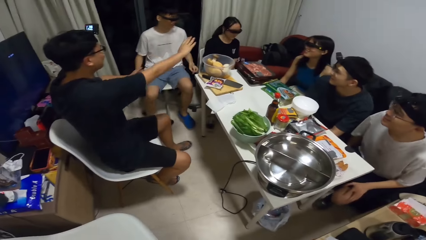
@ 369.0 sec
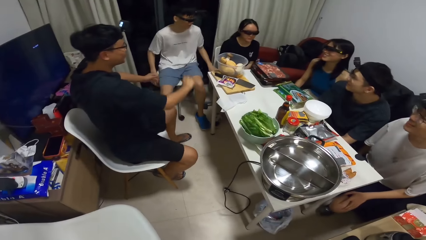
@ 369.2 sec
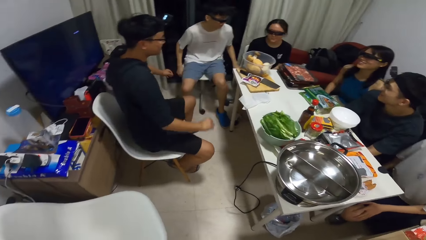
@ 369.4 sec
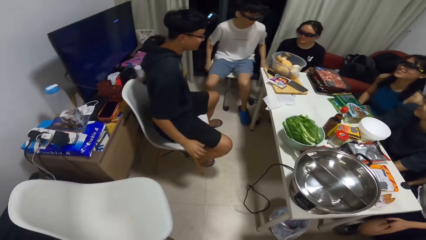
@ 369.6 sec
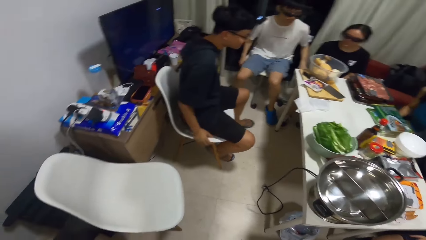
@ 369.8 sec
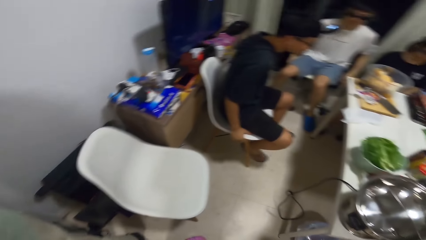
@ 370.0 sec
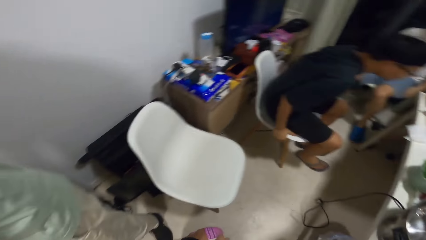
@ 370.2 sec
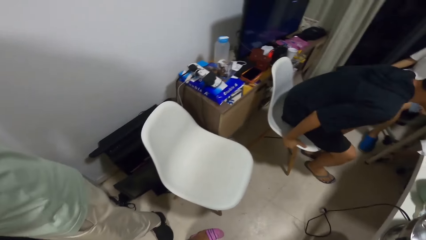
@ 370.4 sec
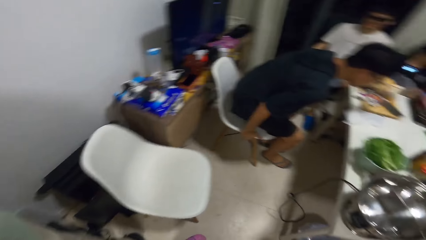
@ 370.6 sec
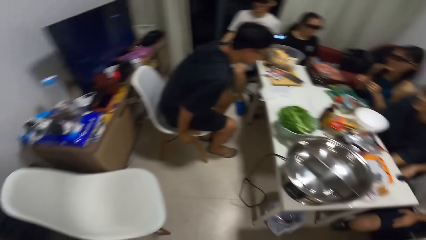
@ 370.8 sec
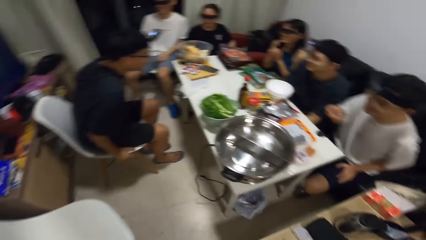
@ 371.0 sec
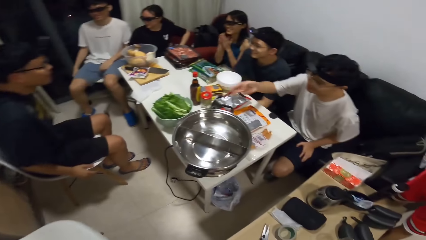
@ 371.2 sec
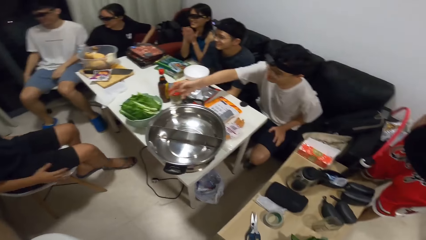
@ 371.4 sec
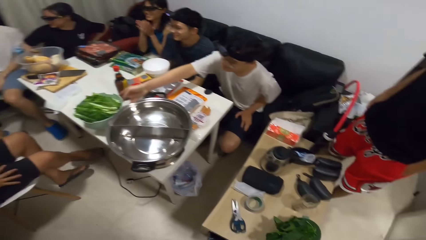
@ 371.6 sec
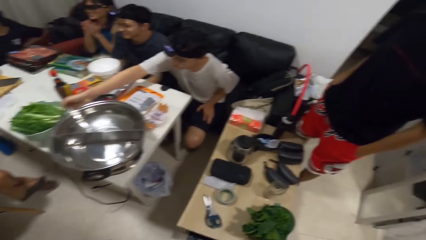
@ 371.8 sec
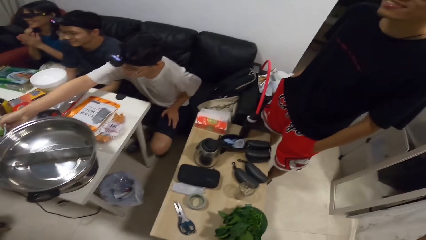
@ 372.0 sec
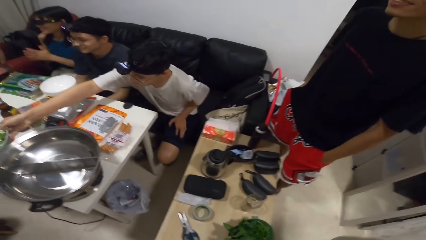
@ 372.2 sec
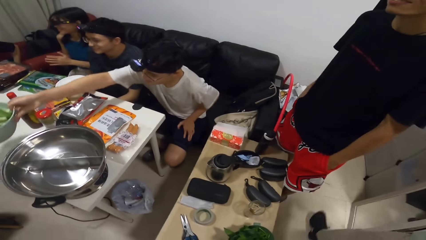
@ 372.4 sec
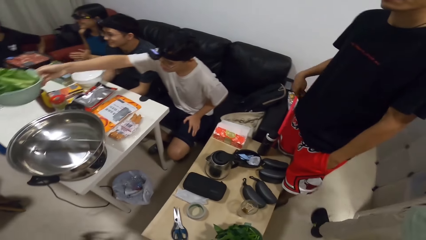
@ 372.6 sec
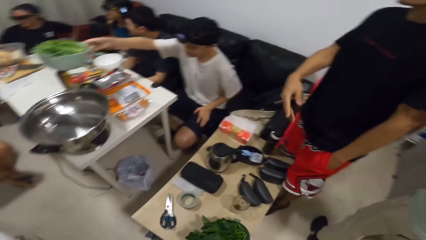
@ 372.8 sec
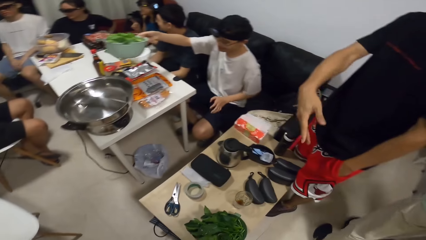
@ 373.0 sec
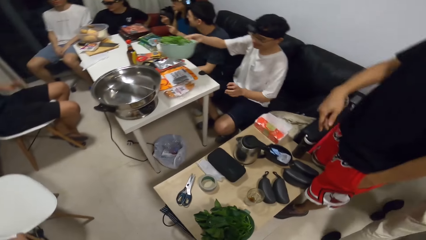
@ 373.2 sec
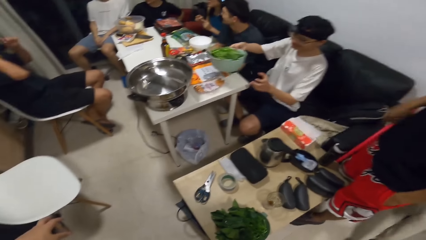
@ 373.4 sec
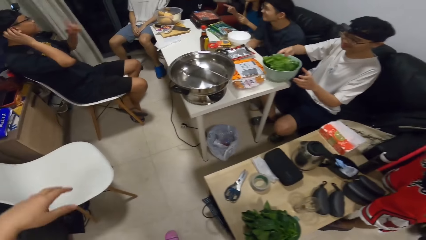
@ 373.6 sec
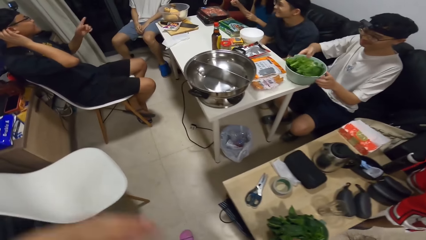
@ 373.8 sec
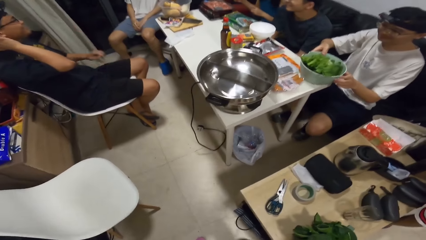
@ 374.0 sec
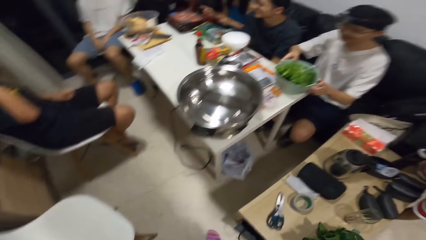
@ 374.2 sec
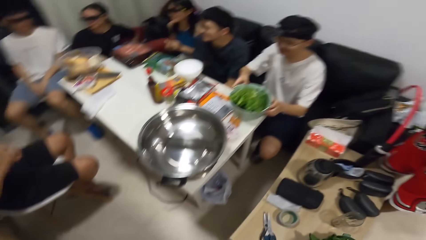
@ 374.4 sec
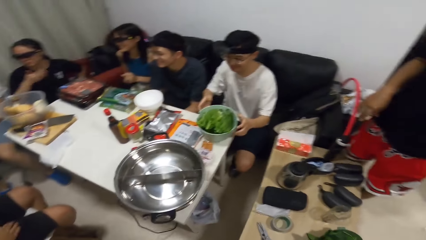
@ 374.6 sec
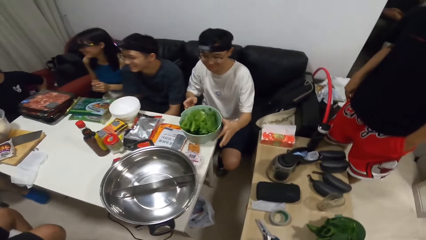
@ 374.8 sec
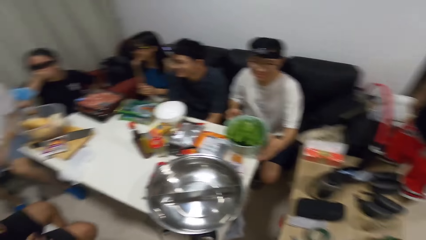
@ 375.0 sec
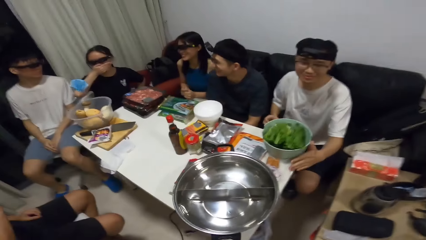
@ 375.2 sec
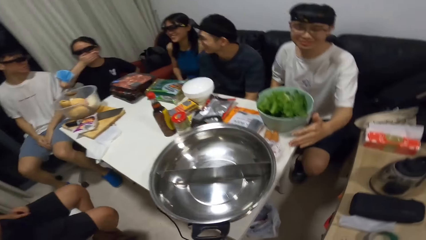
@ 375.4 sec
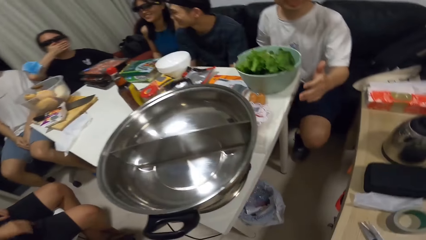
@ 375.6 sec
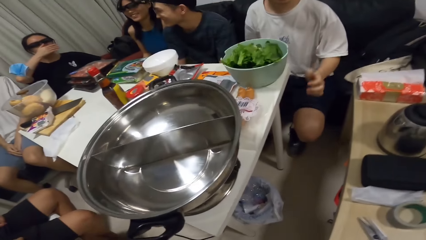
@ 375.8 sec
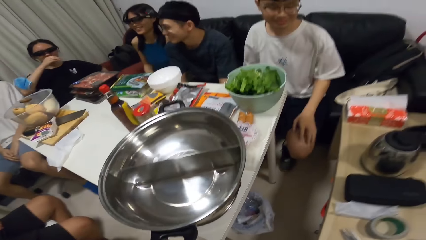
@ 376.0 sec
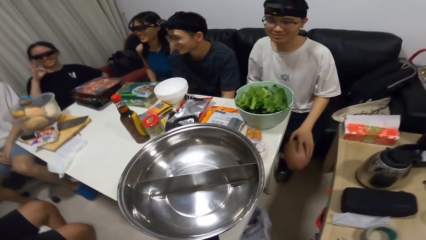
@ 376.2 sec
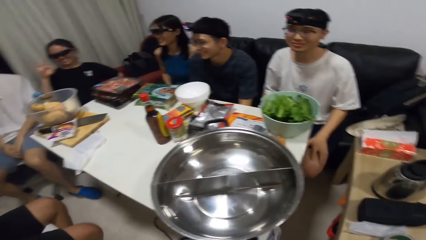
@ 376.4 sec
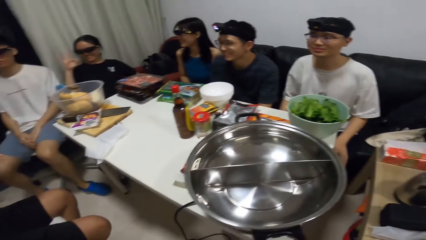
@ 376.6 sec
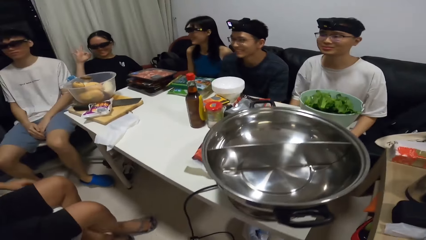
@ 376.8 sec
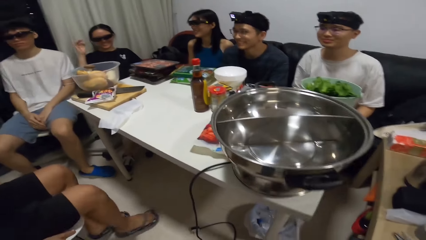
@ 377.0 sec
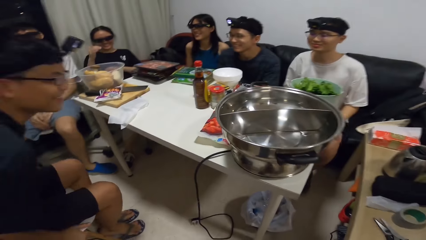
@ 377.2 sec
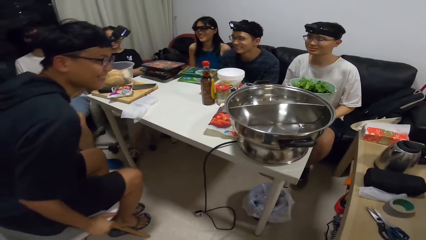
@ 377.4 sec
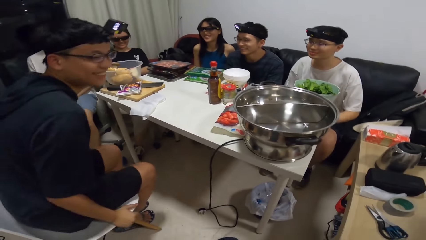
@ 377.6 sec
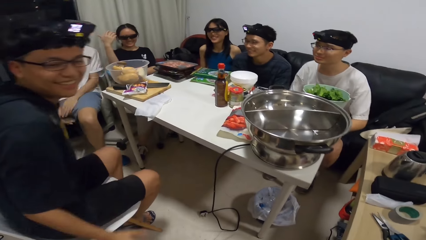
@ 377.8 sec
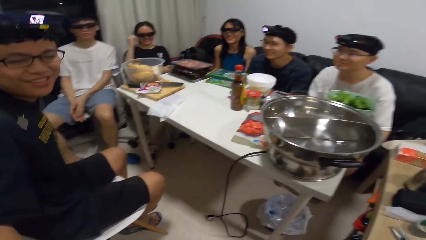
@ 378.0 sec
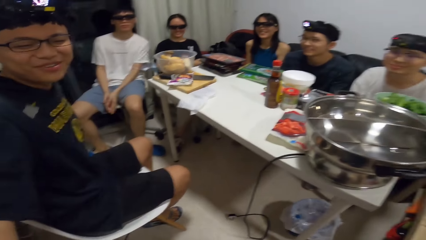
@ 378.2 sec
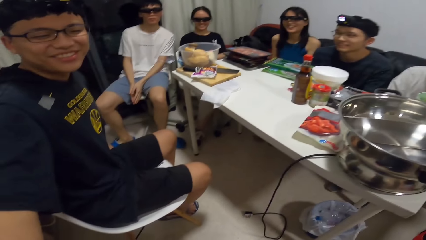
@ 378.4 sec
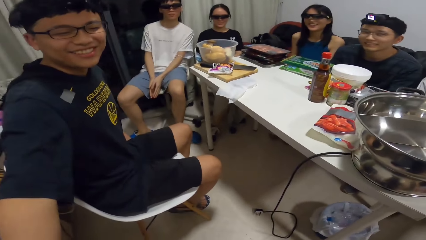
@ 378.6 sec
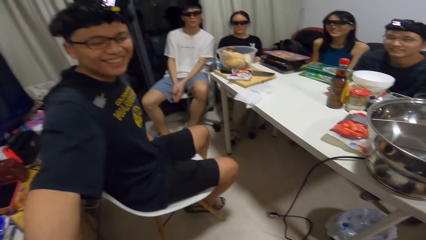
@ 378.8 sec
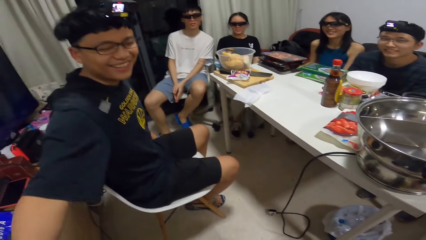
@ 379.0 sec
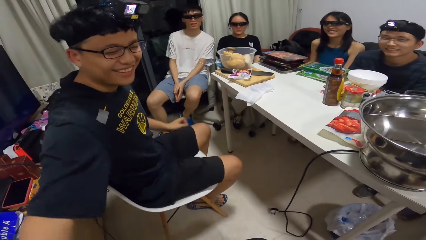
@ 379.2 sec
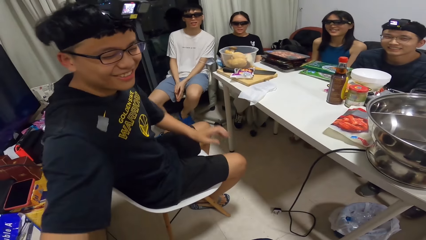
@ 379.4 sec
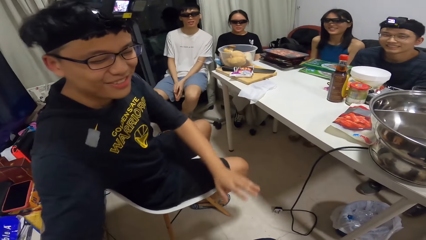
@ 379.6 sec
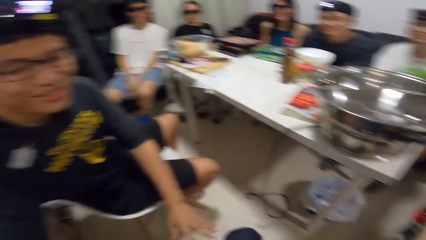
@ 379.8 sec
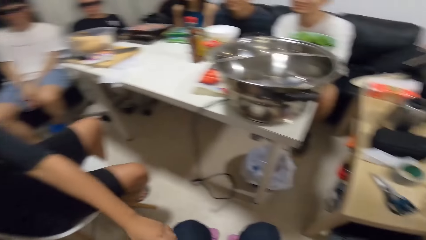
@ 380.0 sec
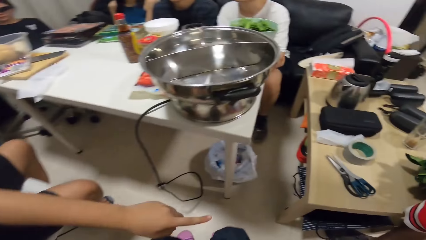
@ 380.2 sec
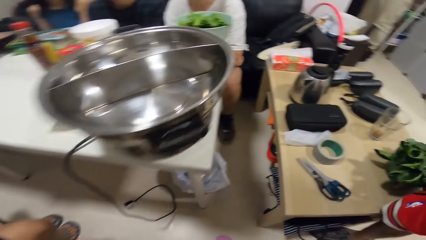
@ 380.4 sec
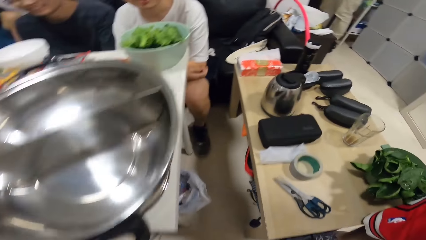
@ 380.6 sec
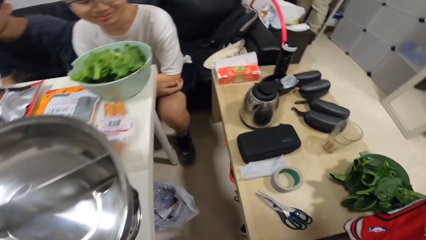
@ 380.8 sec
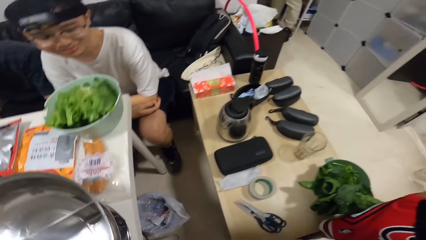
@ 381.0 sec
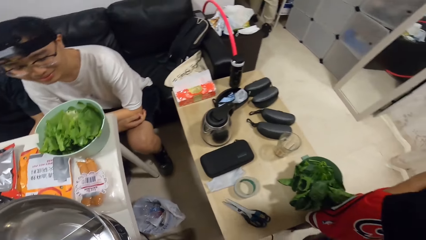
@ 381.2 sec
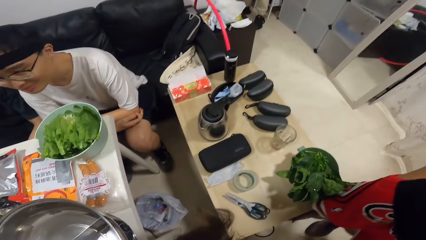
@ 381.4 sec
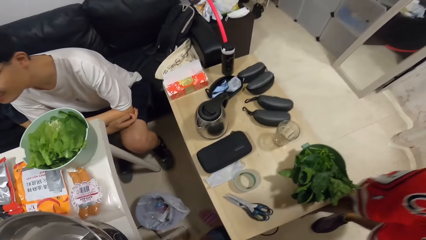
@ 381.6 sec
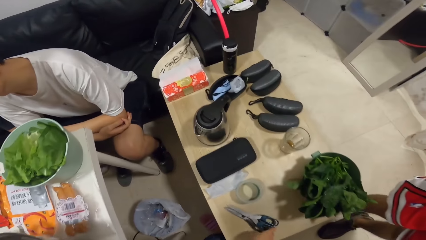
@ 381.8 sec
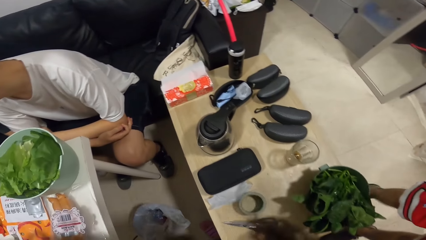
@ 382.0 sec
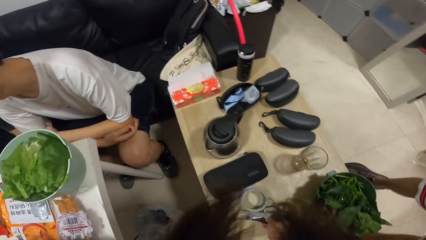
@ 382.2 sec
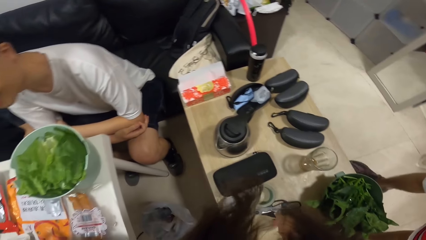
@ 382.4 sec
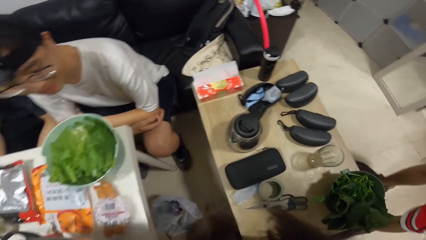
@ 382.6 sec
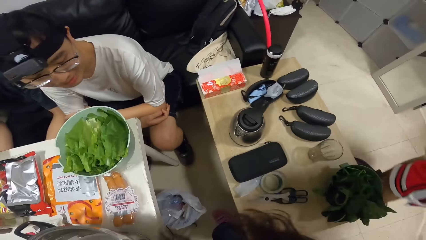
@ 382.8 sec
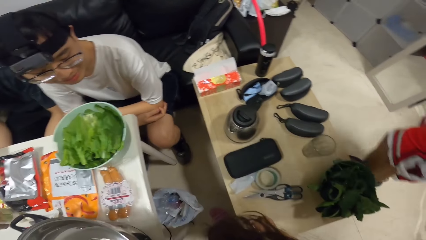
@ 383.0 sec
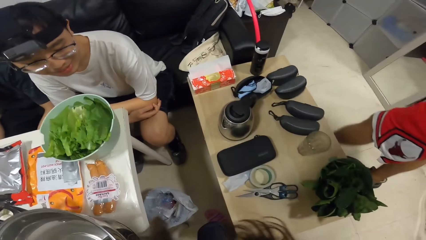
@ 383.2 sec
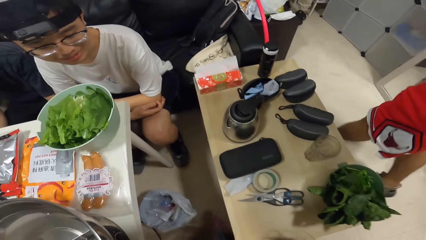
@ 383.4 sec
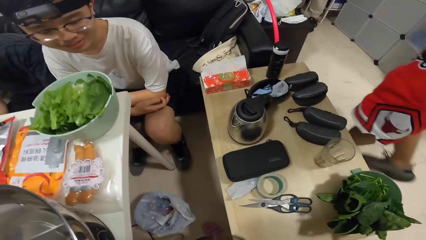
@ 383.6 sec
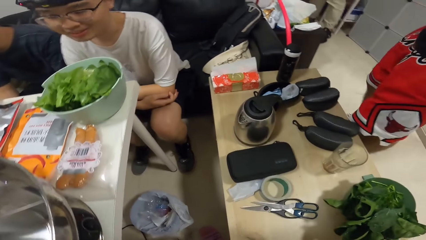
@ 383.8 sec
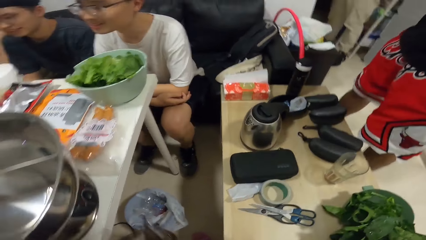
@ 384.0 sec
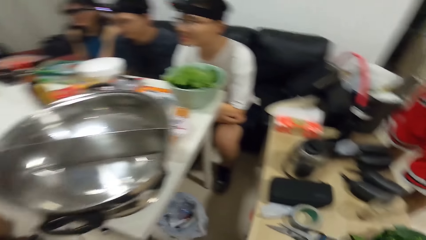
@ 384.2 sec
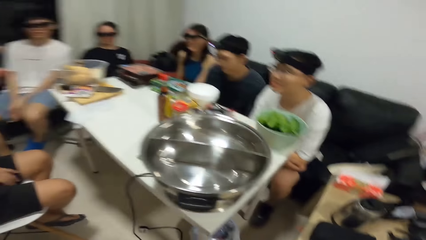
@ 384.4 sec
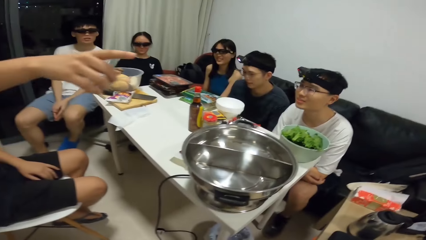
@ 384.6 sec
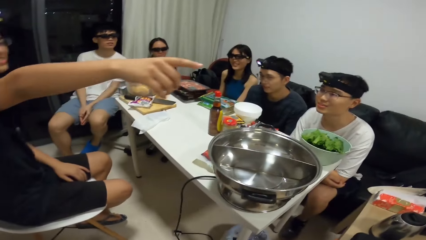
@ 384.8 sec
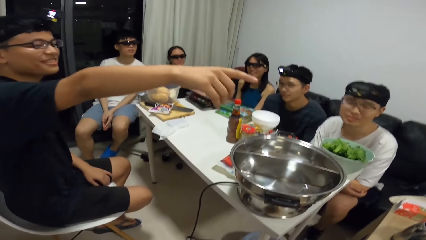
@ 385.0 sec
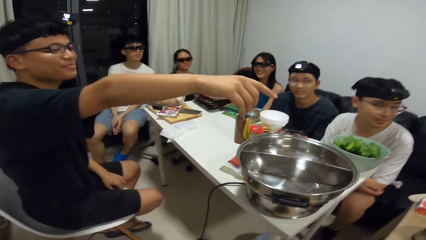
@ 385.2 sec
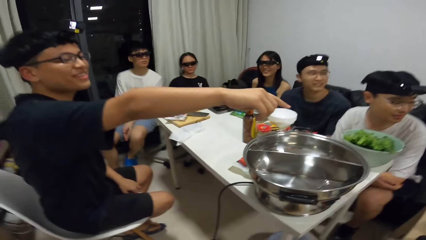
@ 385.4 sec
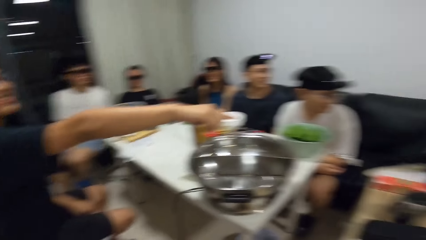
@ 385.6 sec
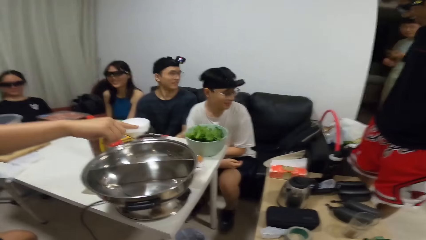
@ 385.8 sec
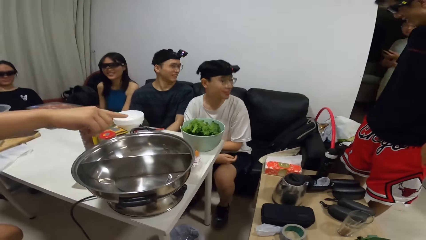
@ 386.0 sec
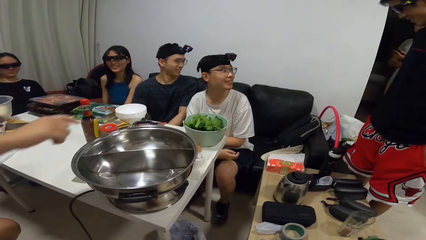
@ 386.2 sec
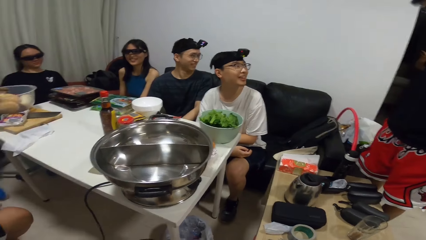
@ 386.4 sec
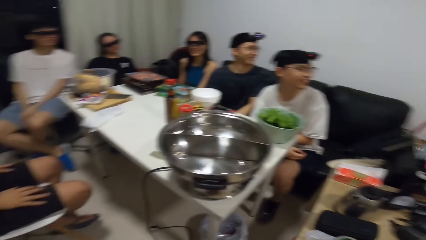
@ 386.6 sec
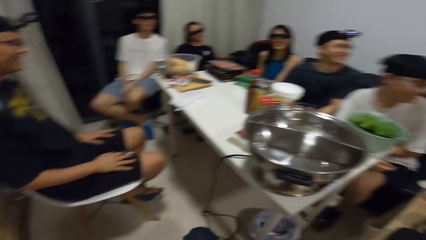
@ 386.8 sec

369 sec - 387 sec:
A person talks to people. A man moves a bowl of vegetables on the table with his right hand. Another man interacts with friends.
